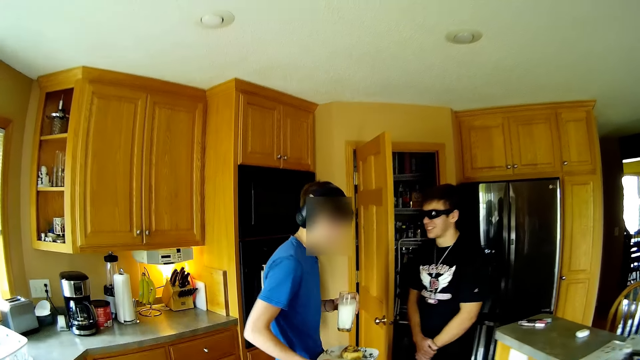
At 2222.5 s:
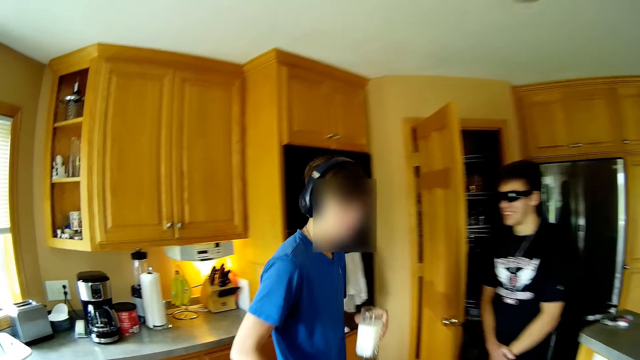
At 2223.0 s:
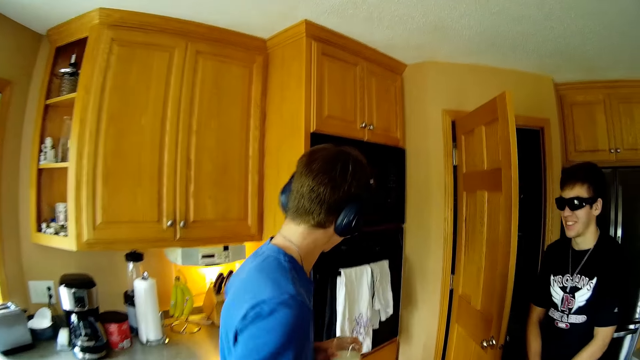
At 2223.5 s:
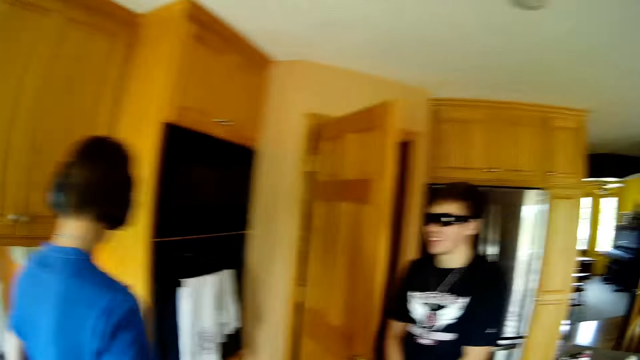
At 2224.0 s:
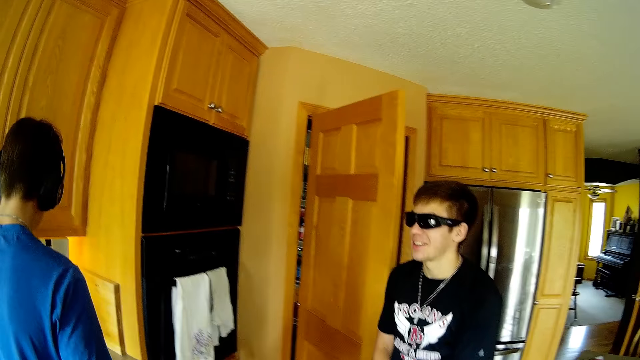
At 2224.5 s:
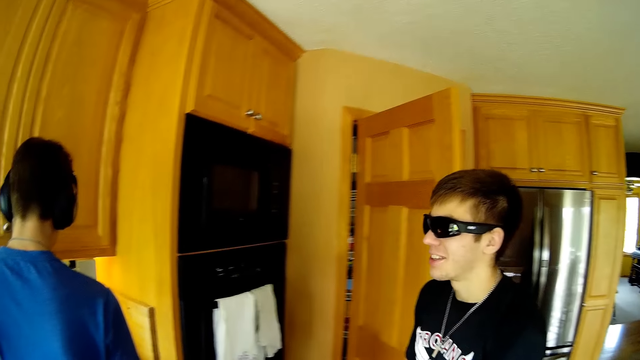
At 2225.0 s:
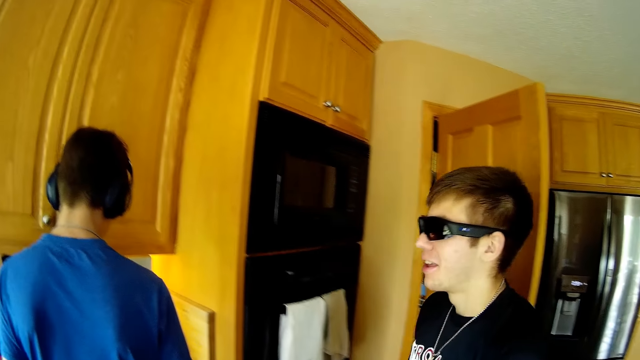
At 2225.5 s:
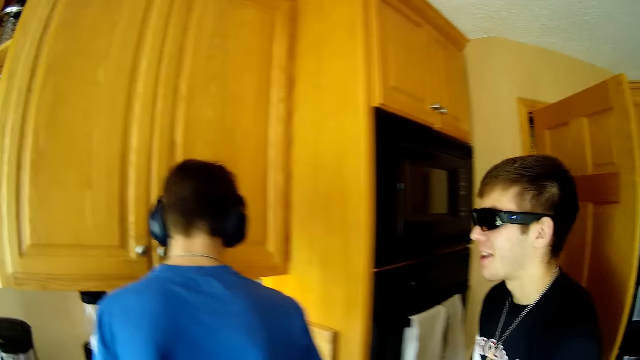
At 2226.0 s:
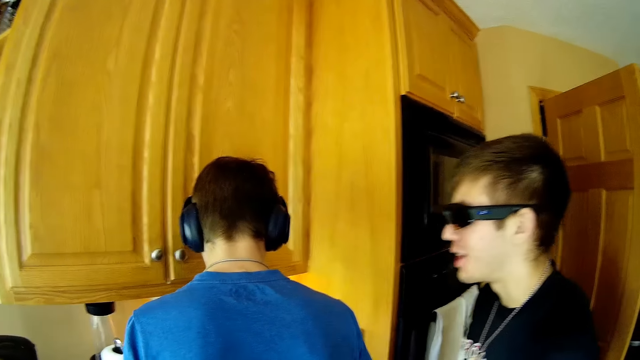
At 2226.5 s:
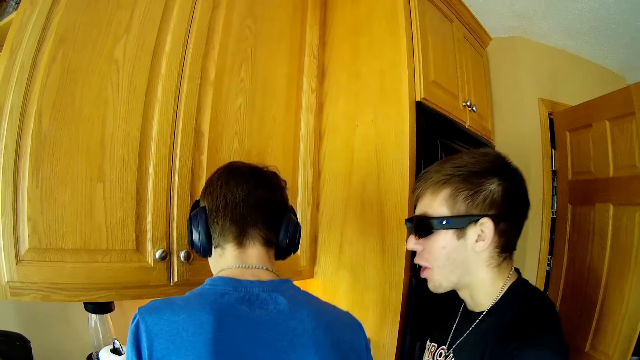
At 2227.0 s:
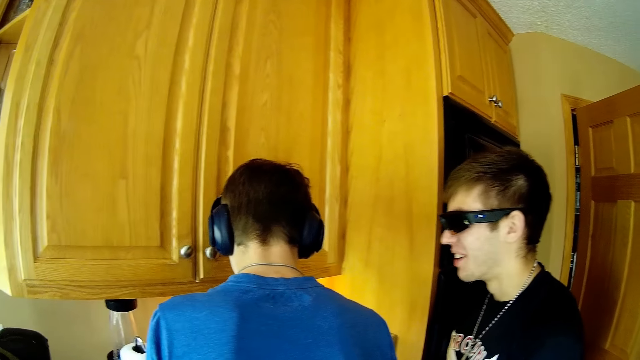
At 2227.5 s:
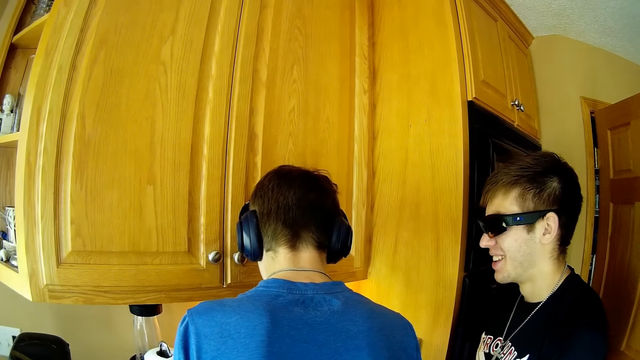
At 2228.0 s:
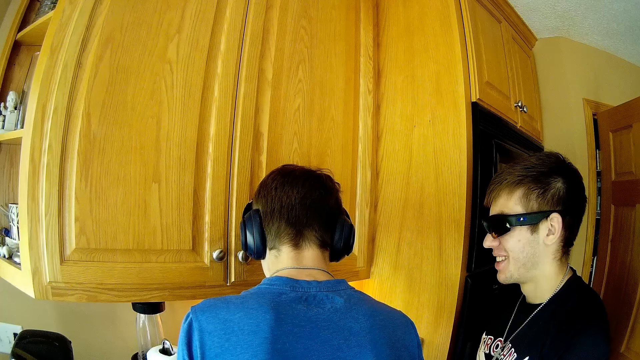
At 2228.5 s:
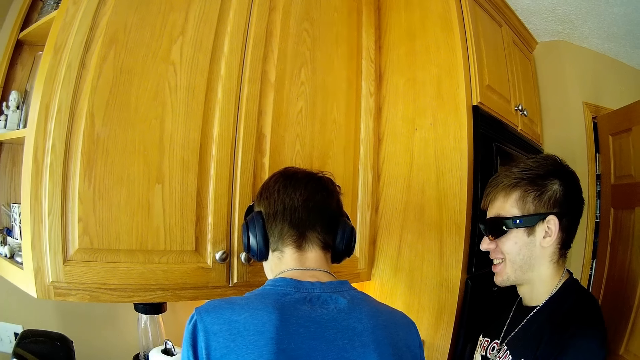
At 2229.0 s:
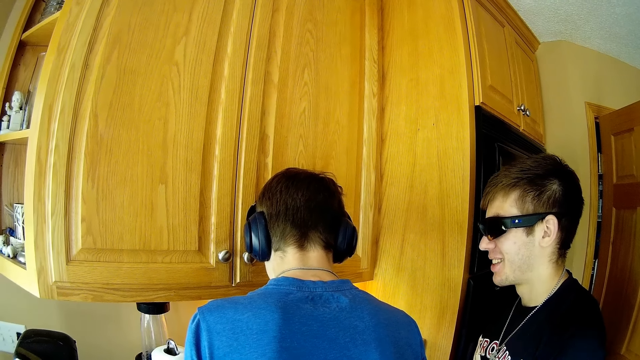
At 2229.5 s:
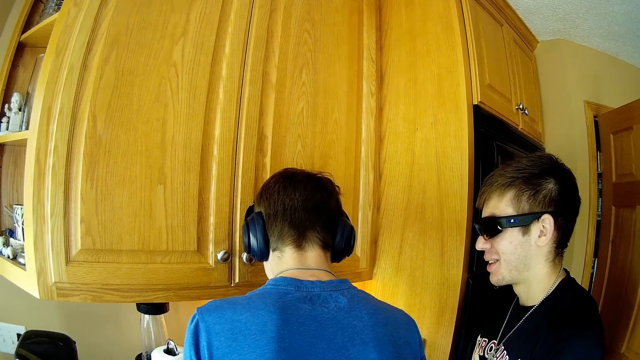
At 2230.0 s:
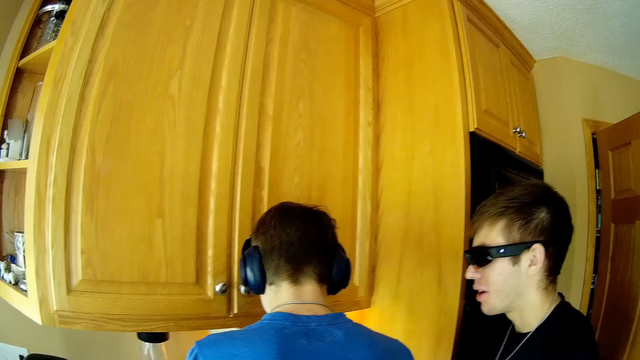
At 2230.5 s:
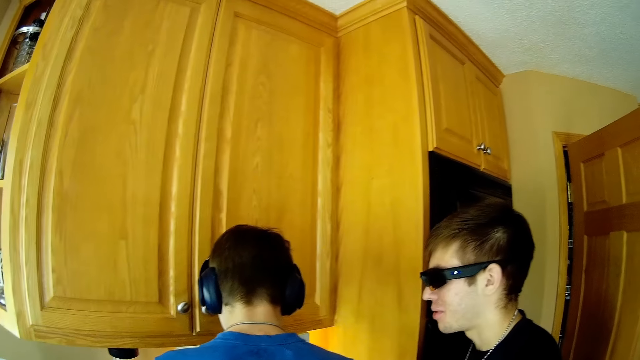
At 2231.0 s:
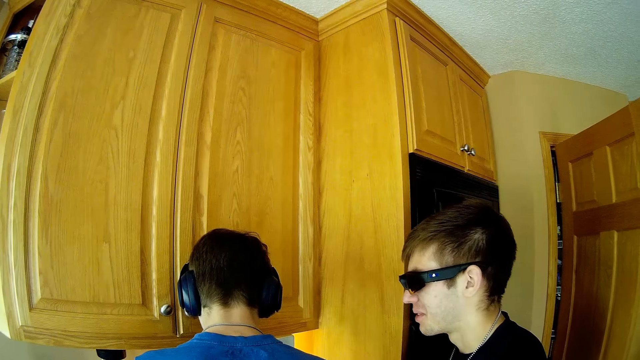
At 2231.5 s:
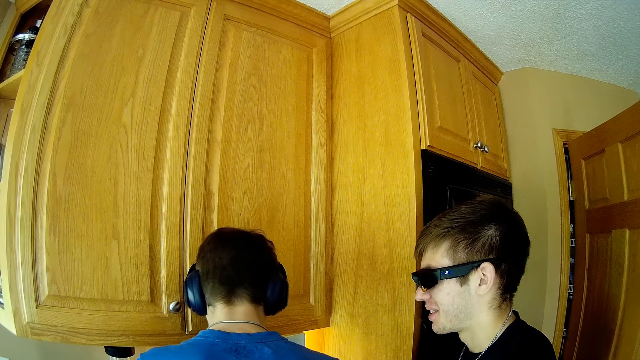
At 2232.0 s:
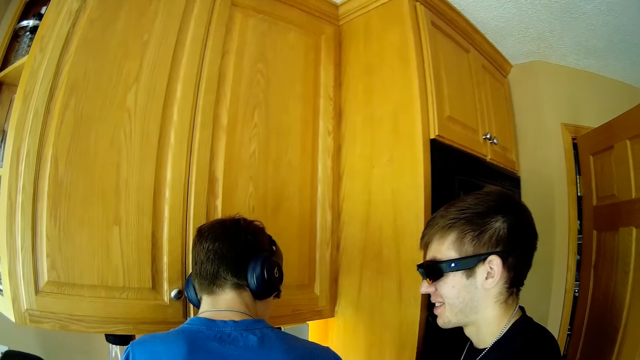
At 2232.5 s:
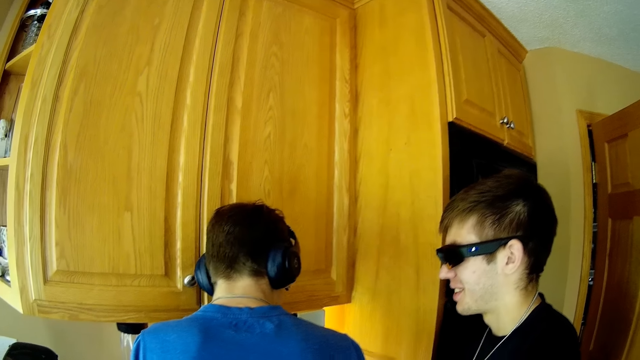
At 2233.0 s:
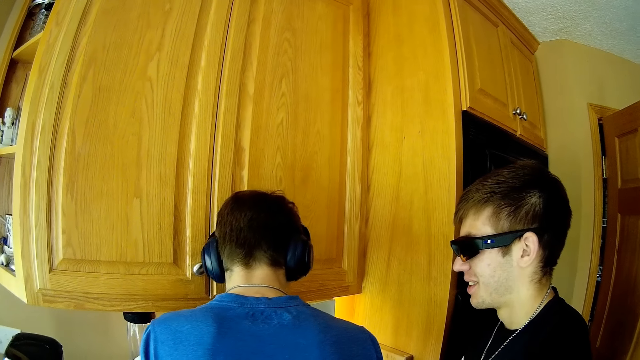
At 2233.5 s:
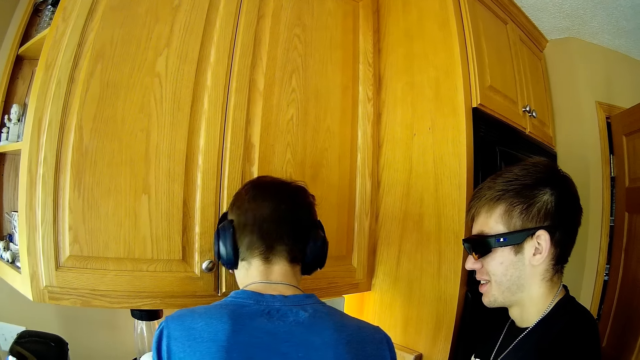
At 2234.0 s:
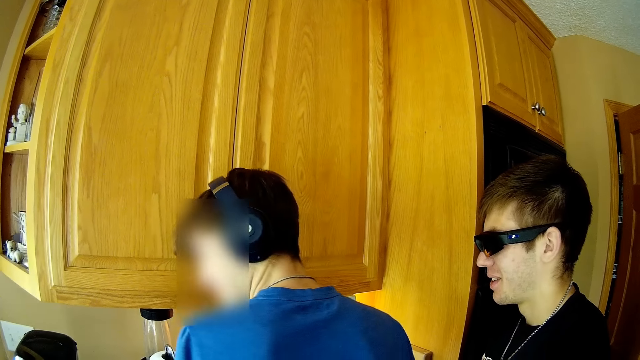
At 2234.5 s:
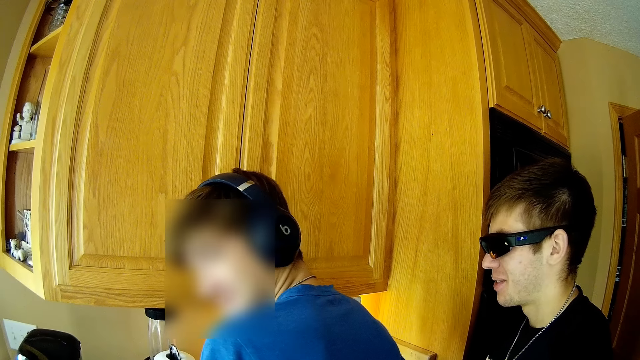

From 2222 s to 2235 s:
The camera wearer dialogues with a person and another person. They look around the house.

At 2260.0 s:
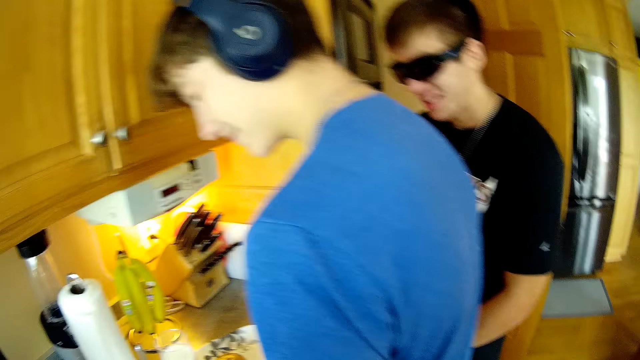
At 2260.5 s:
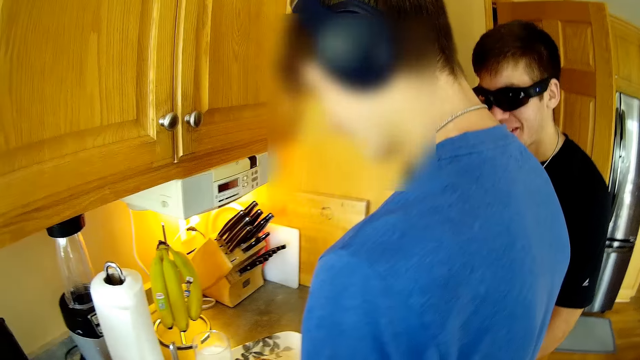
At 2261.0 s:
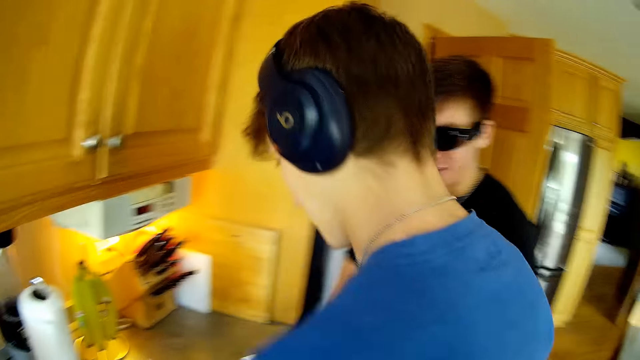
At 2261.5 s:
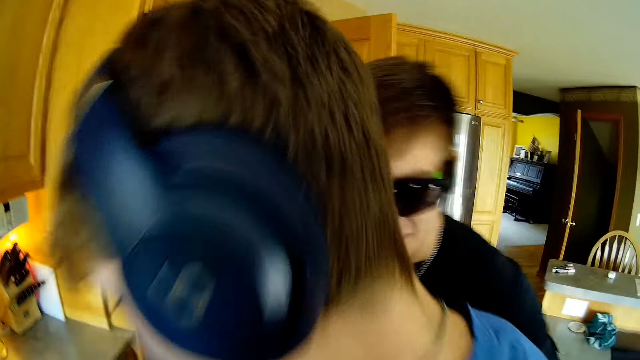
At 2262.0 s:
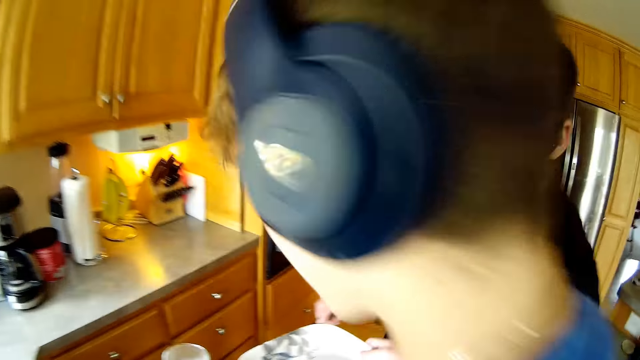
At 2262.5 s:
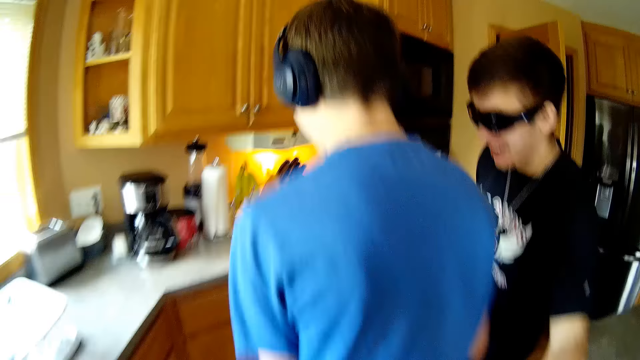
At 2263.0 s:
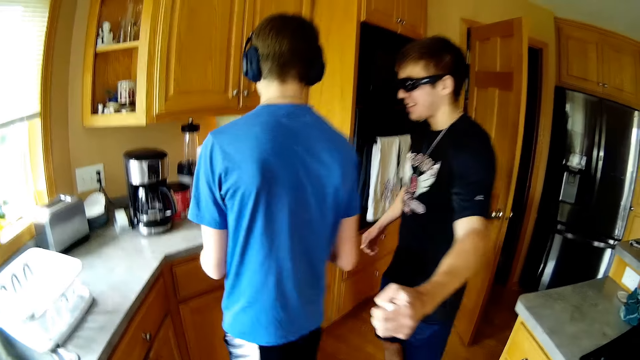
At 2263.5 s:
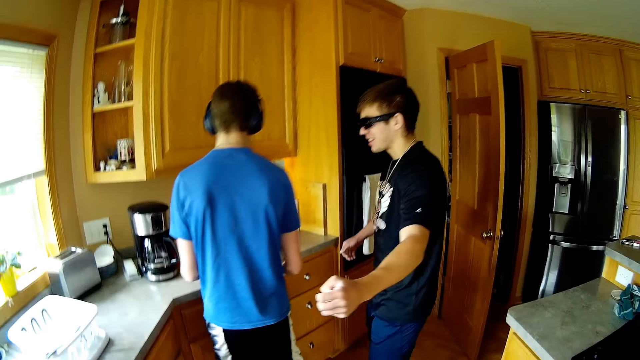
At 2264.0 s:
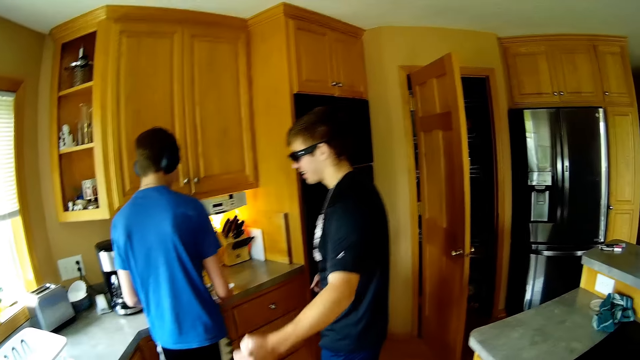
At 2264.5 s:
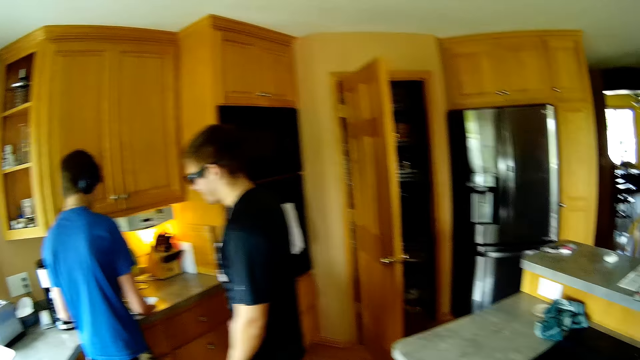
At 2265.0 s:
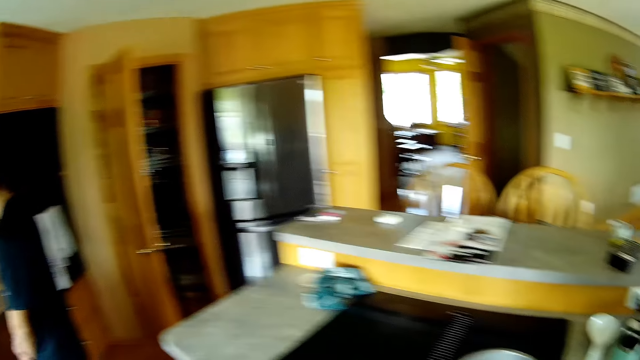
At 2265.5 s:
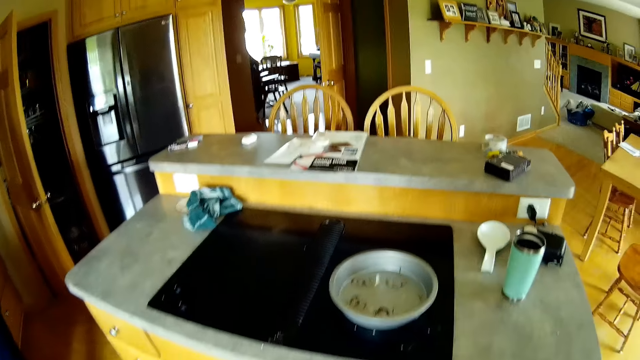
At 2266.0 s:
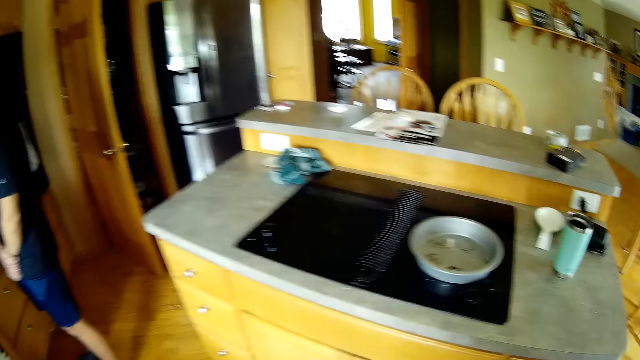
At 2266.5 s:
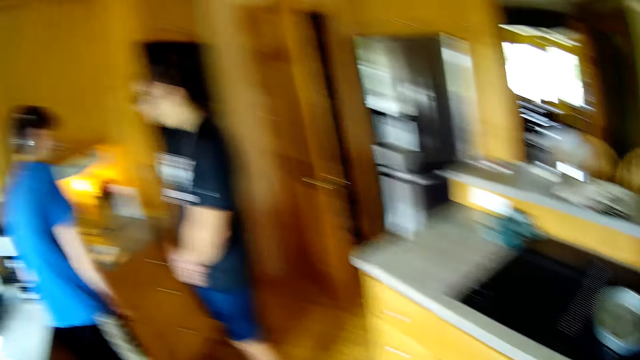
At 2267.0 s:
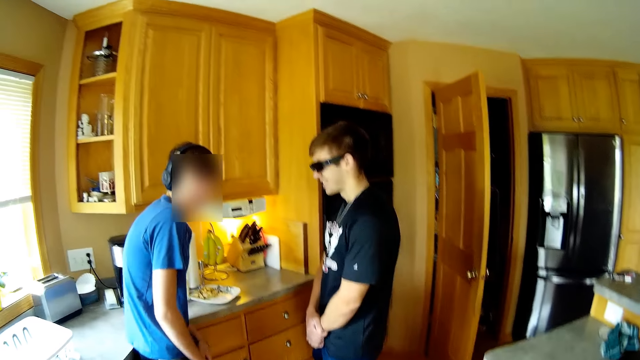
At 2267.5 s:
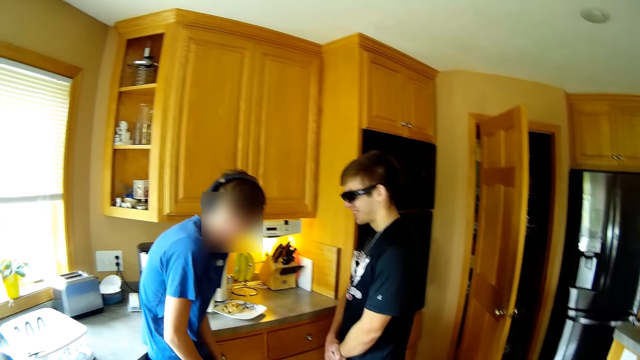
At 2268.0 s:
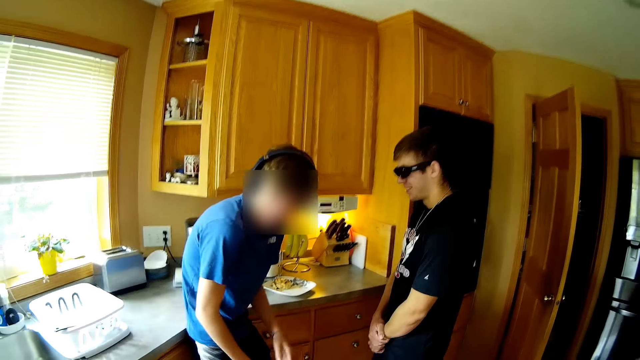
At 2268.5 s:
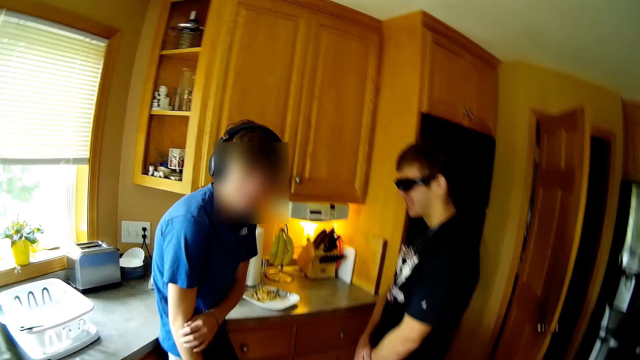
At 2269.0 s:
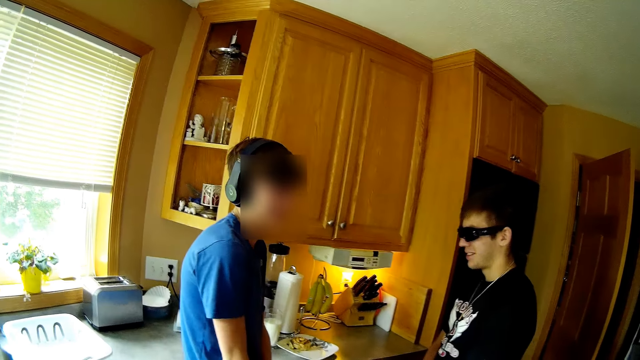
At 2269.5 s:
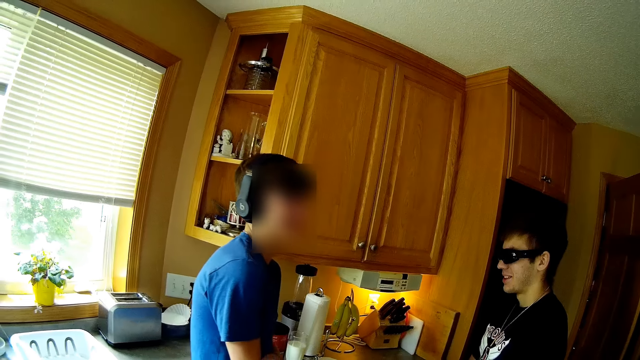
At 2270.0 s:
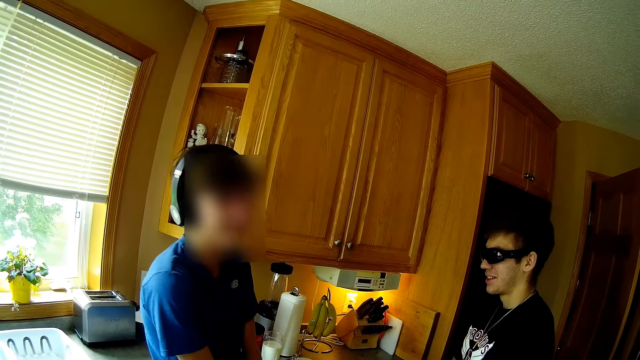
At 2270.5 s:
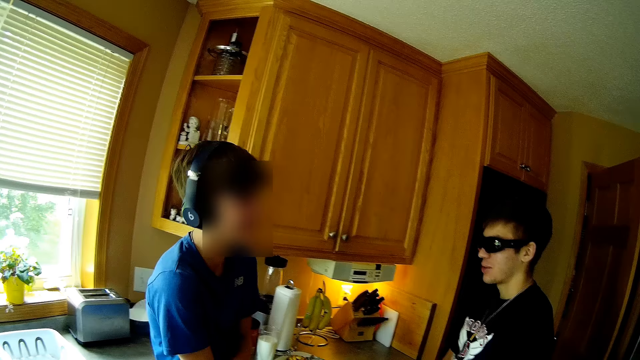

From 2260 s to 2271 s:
The camera wearer moves around. A man picks up a glass on the counter, picks up a plate on the counter. The camera wearer looks around the house. The man places the plate on the counter, places the glass on the counter. The camera wearer talks to the man in the house.
